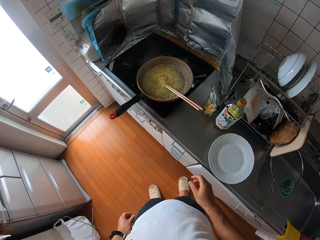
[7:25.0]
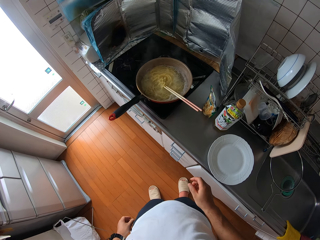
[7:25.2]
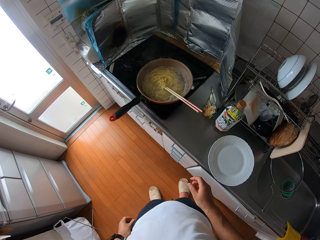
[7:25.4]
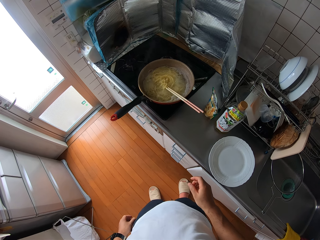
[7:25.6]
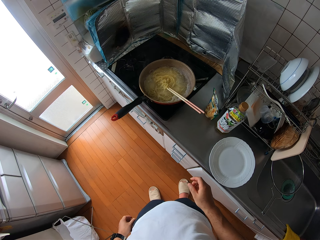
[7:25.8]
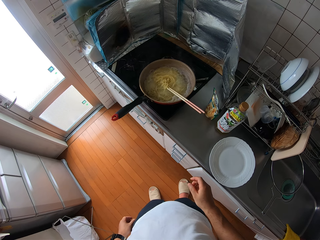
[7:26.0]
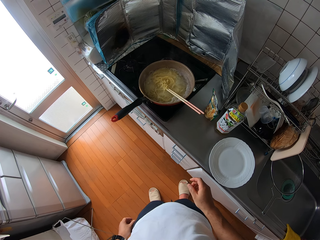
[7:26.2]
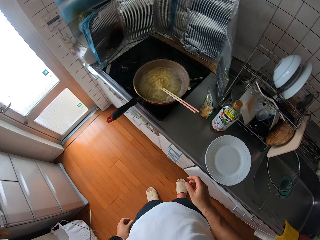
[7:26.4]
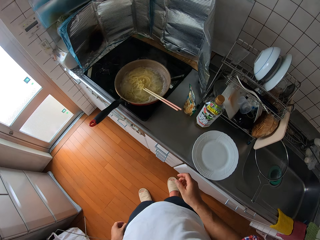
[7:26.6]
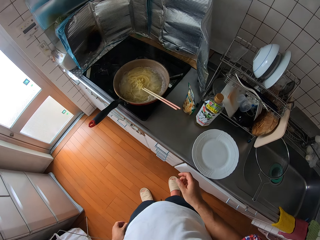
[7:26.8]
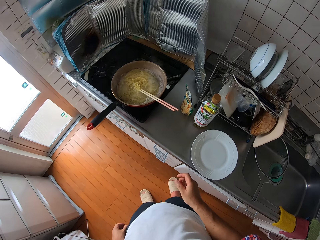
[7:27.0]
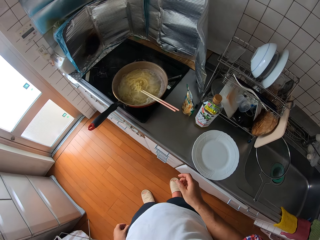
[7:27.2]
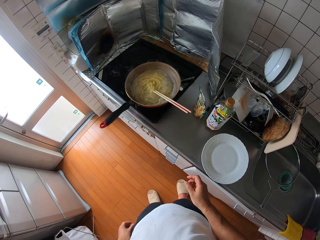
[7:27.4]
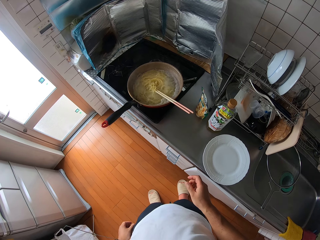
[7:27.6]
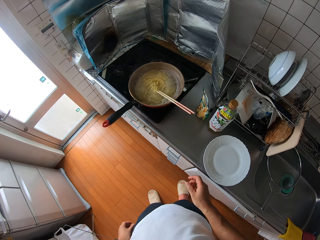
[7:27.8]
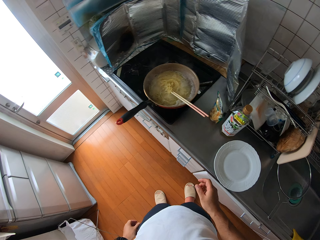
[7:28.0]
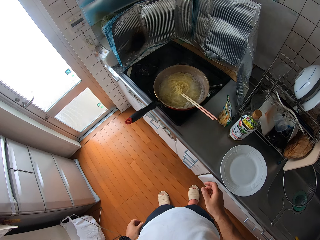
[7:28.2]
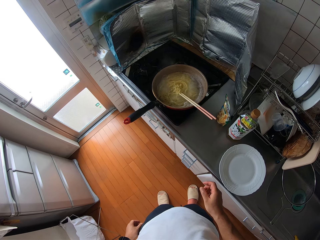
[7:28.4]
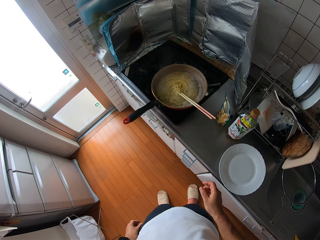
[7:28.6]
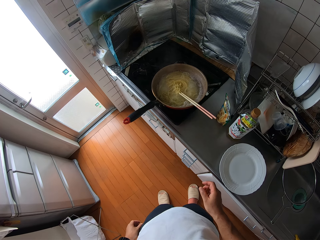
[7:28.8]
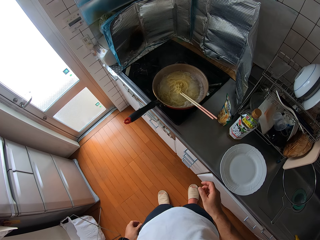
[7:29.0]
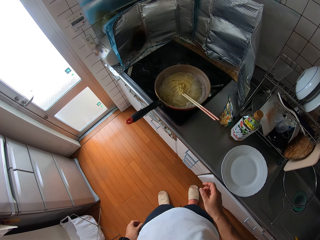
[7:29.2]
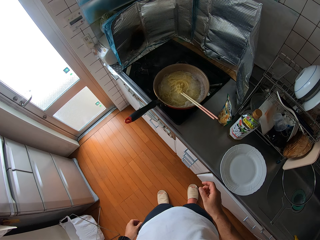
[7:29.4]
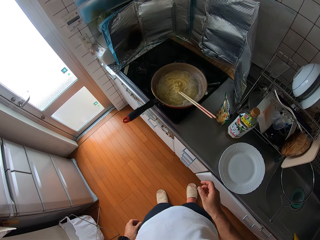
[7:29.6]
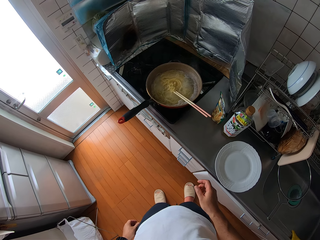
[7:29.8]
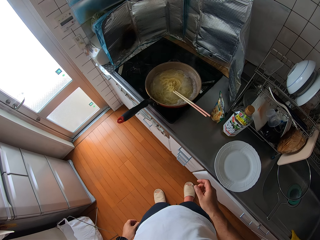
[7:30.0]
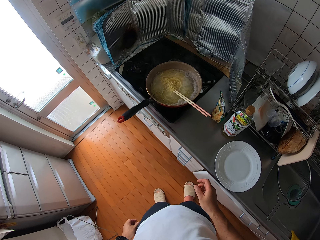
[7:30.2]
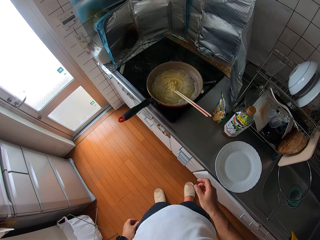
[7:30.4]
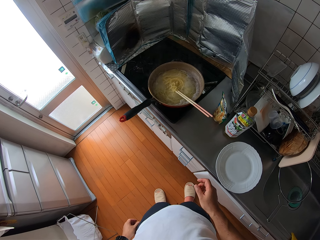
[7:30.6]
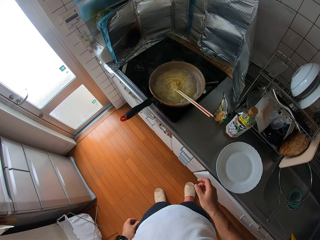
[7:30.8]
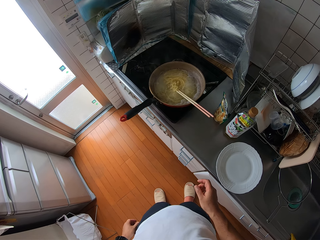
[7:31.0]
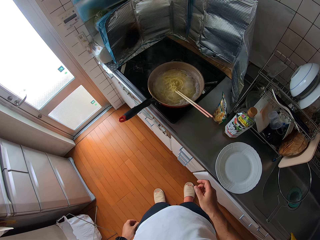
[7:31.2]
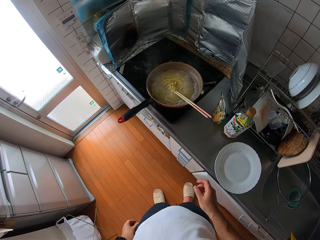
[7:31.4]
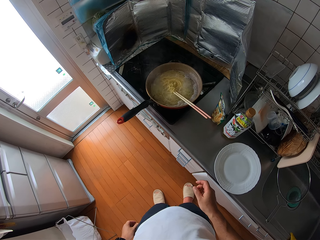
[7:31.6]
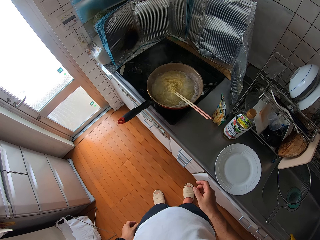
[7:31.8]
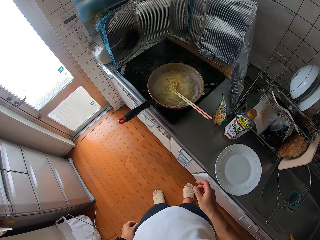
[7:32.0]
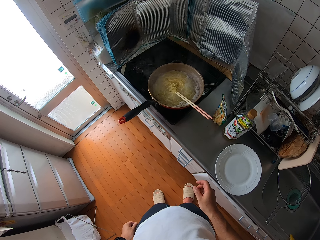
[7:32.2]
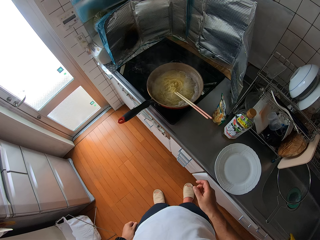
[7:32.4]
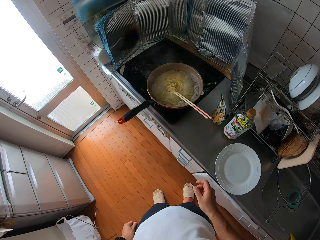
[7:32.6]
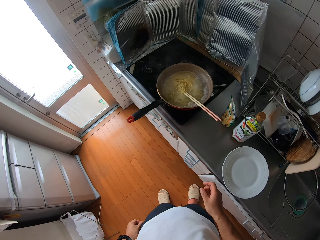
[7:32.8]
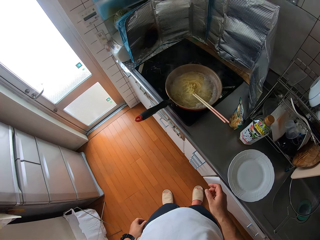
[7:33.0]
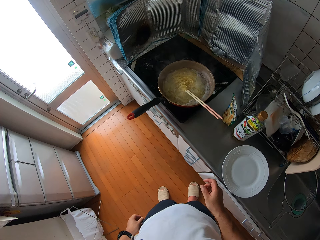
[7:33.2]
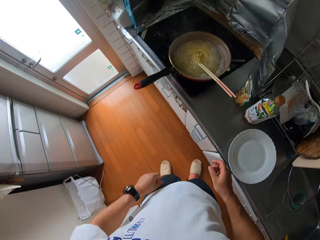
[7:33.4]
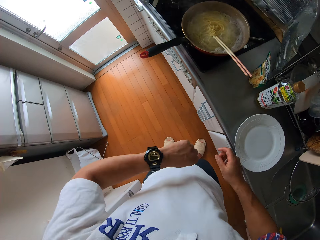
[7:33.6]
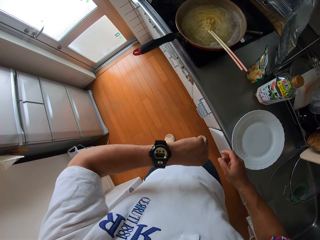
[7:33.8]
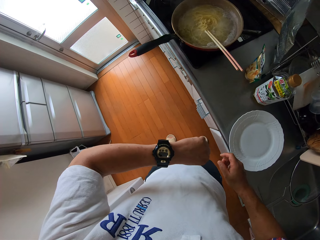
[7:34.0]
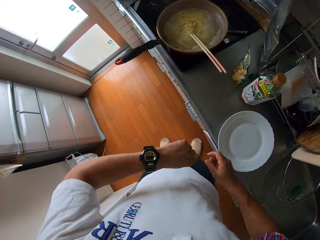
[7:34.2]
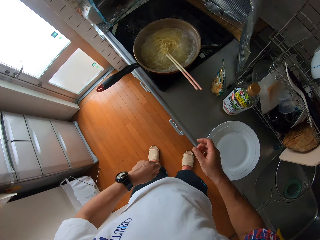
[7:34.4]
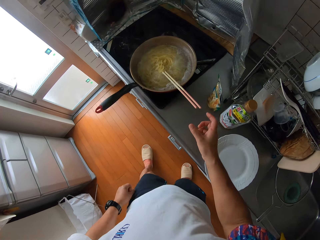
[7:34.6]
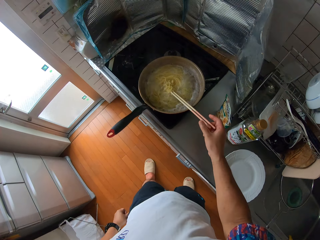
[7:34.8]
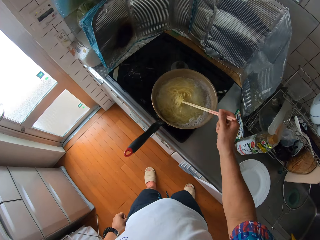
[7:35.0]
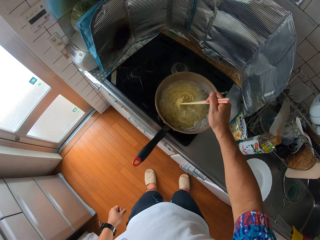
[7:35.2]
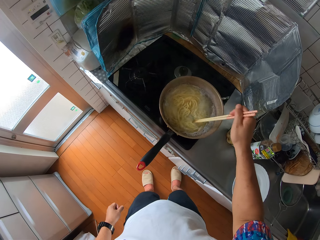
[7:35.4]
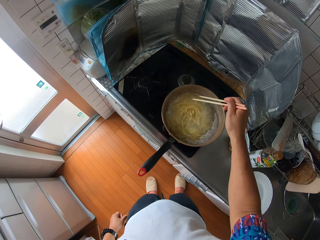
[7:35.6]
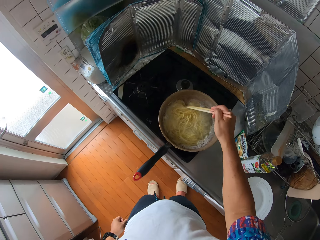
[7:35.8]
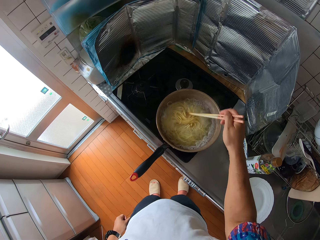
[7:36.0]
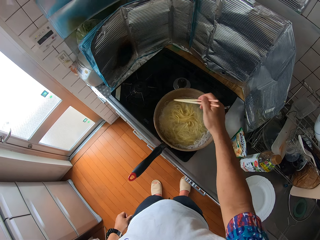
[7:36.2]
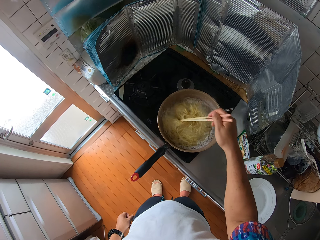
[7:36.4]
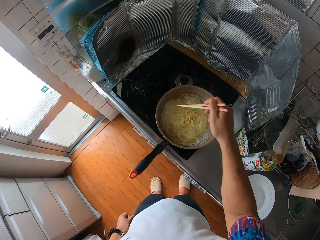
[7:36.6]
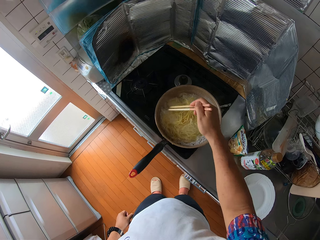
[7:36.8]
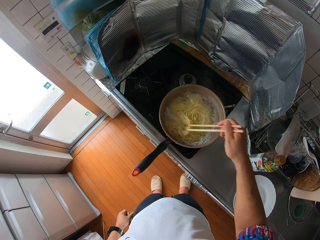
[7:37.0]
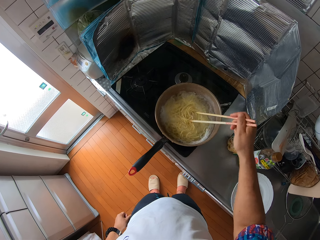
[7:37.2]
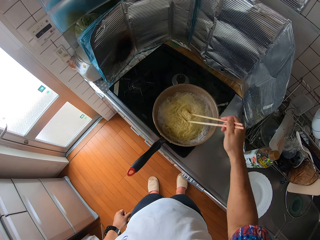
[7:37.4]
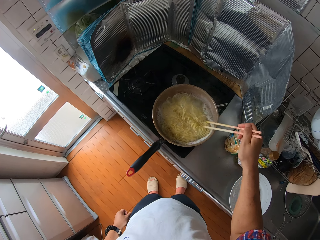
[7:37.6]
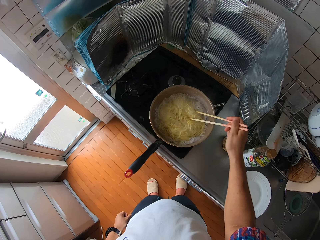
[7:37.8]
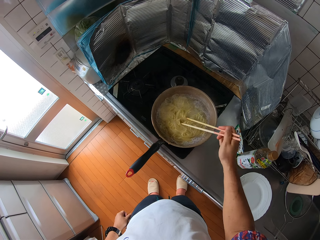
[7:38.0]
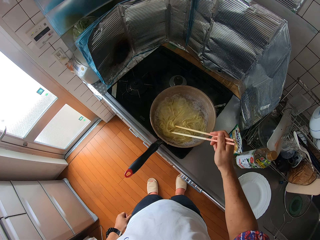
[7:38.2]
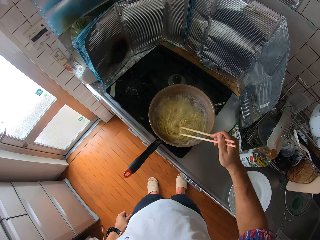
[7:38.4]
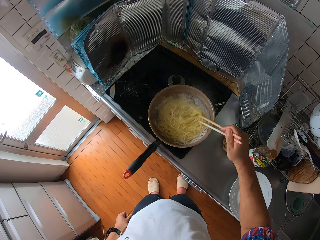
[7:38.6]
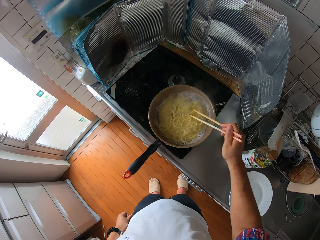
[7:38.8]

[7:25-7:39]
The camera wearer looks at the wristwatch. They move a leg. They hold chopsticks. They move a leg. They stir spaghetti.

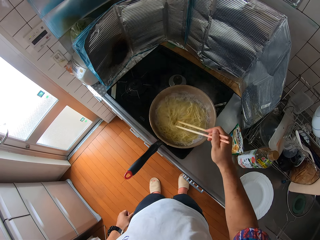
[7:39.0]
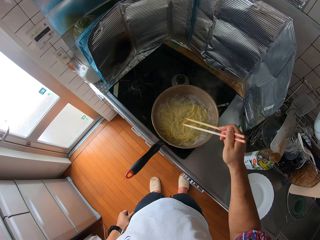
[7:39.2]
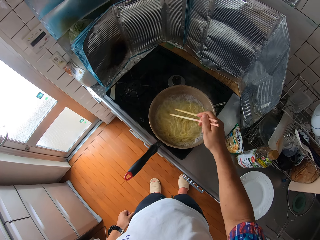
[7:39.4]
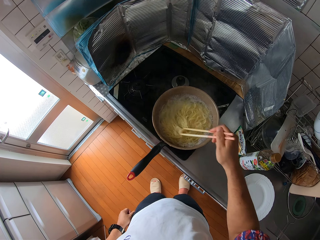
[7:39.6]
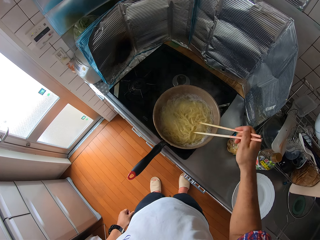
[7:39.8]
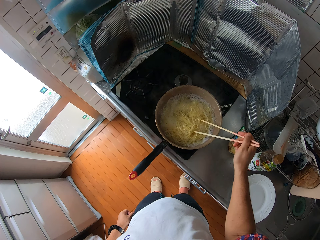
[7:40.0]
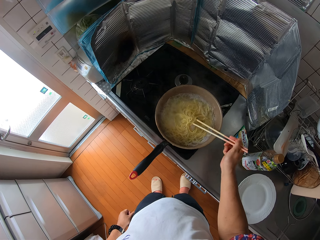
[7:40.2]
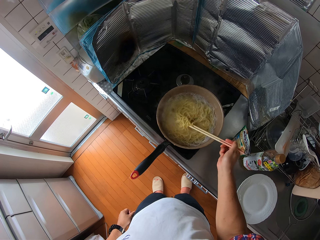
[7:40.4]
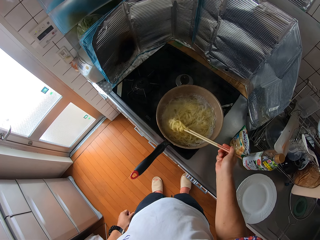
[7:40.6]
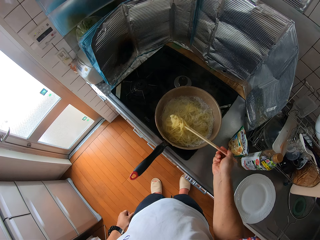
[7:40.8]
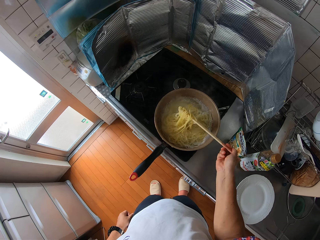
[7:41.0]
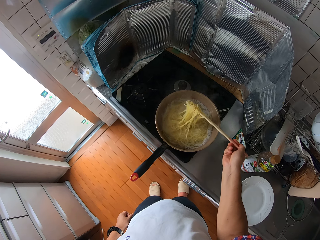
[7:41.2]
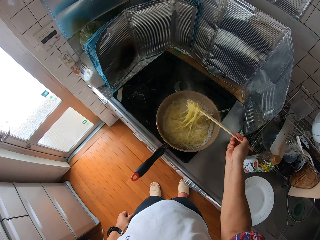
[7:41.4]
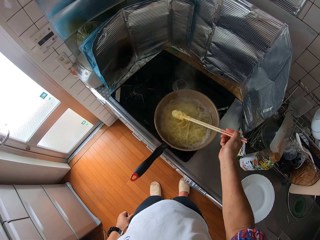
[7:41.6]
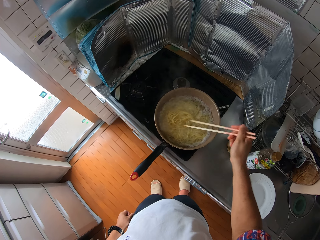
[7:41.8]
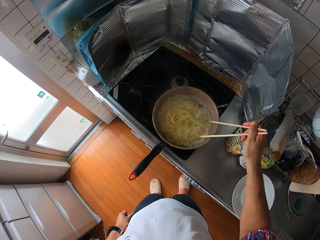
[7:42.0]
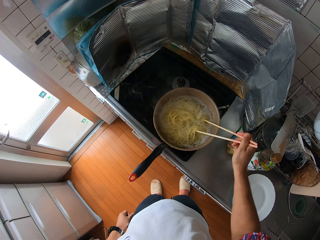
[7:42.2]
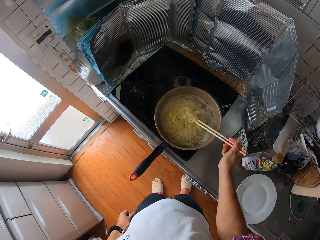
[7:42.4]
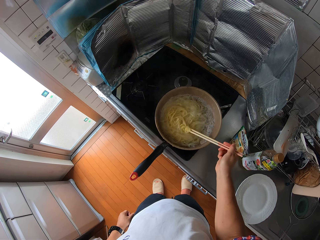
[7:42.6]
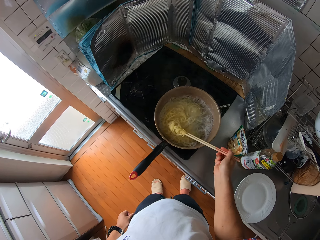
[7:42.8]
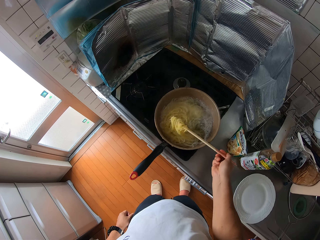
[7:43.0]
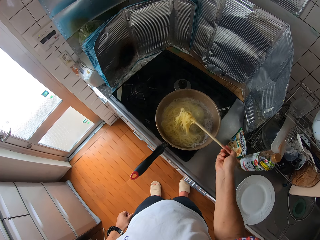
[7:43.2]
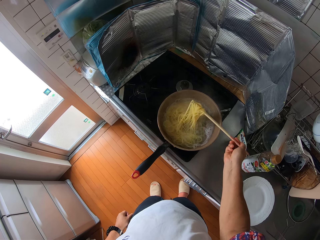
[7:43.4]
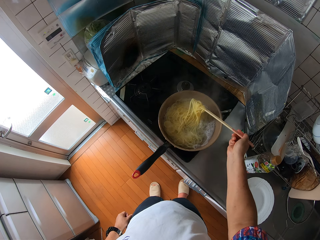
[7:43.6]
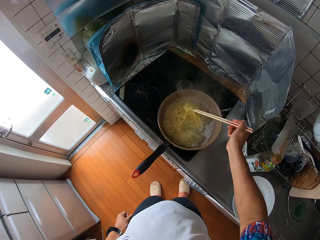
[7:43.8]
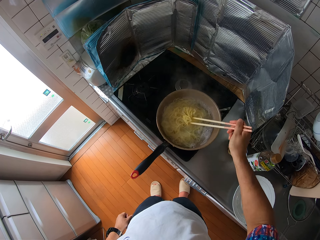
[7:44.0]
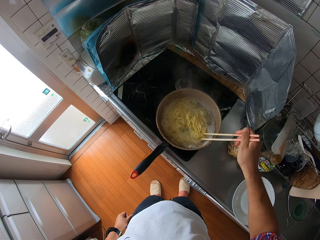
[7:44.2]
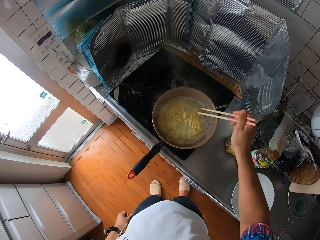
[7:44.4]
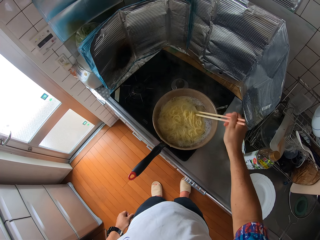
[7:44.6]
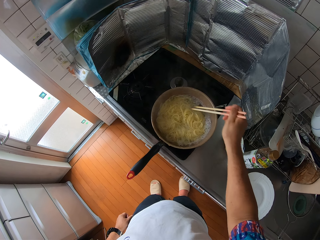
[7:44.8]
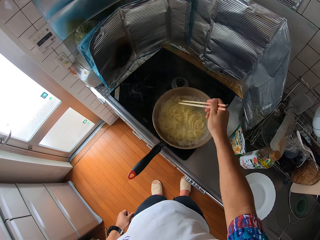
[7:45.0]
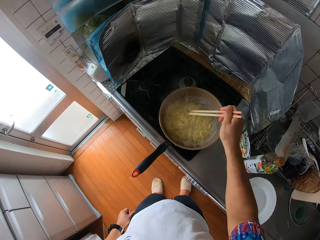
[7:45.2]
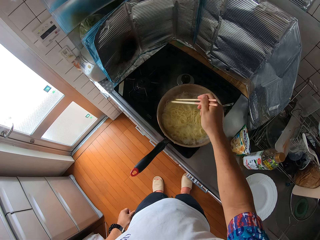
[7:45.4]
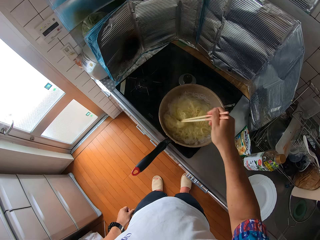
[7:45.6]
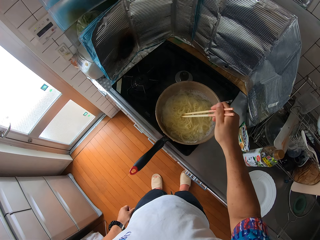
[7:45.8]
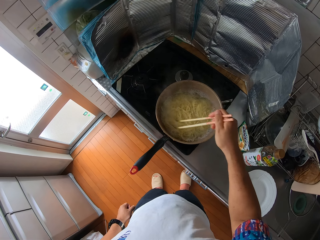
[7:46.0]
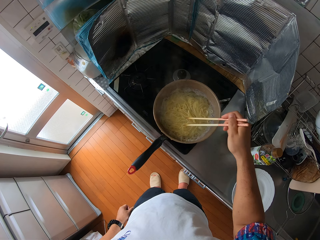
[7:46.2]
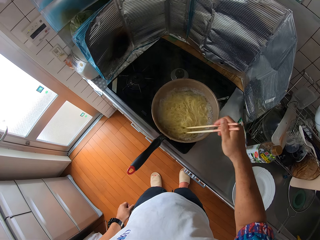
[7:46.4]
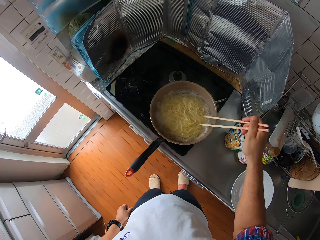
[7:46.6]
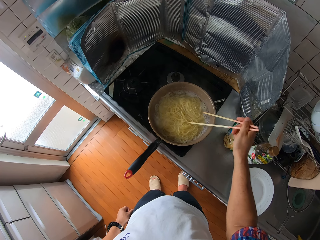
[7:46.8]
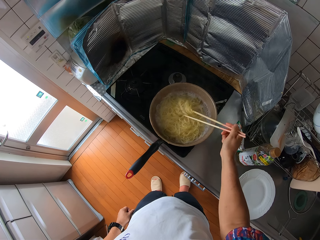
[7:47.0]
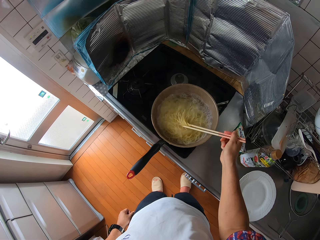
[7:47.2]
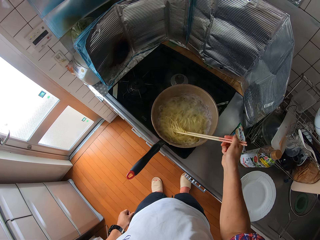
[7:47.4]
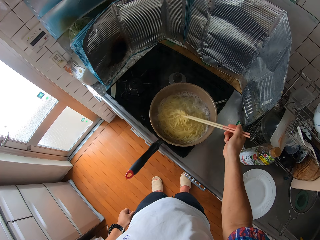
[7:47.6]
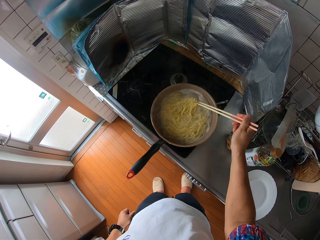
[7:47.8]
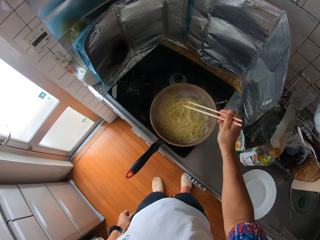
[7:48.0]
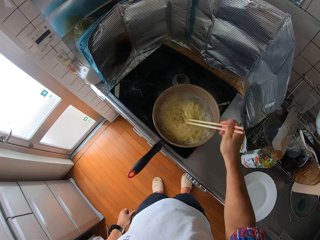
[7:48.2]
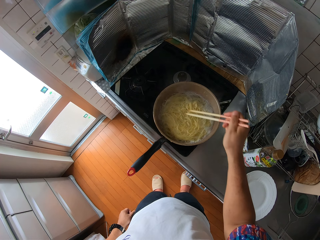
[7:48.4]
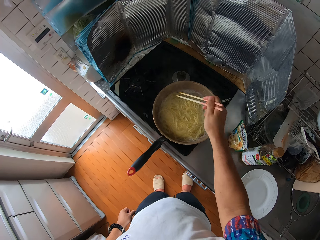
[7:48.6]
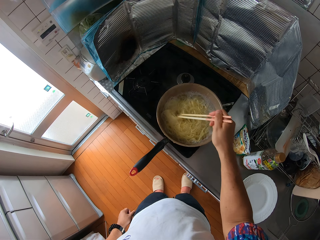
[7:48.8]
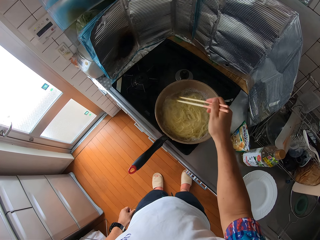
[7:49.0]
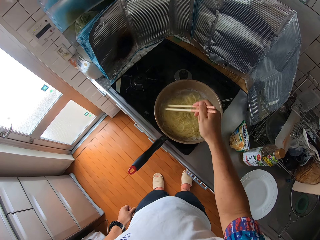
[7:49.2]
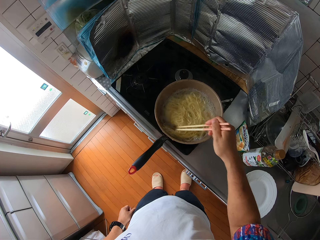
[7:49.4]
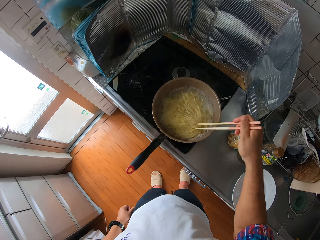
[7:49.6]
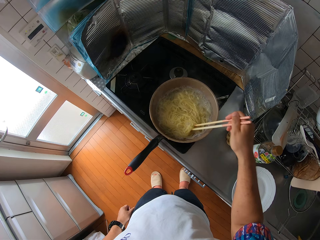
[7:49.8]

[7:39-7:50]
The camera wearer lifts spaghetti. They drop the spaghetti. They lift the spaghetti. They drop the spaghetti. They stir the spaghetti.
